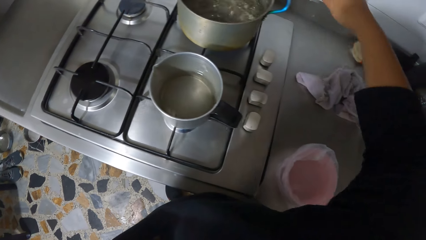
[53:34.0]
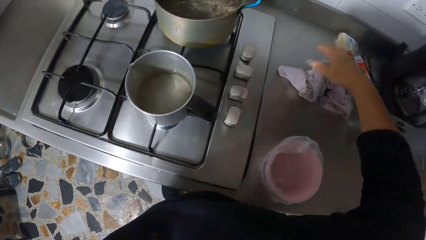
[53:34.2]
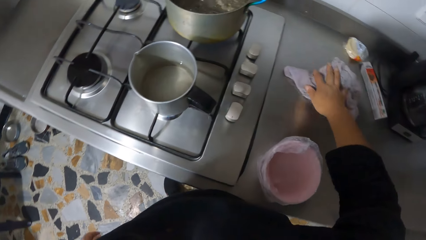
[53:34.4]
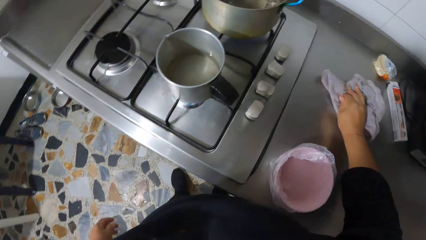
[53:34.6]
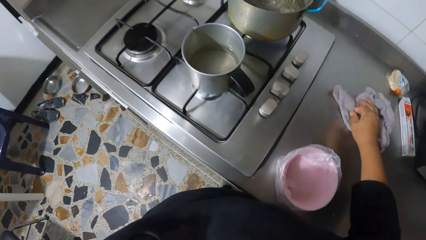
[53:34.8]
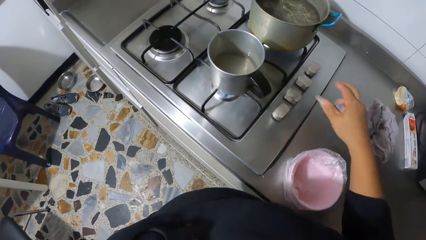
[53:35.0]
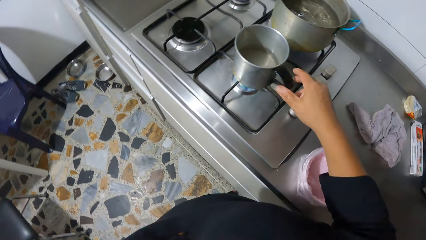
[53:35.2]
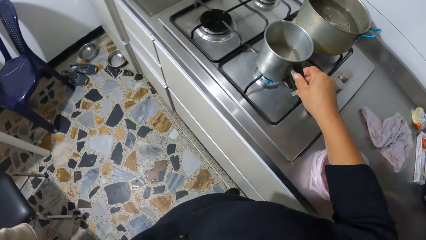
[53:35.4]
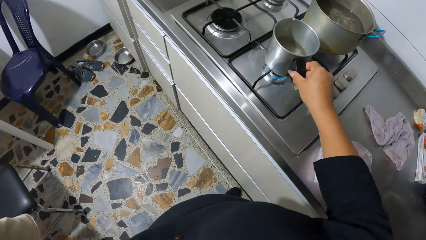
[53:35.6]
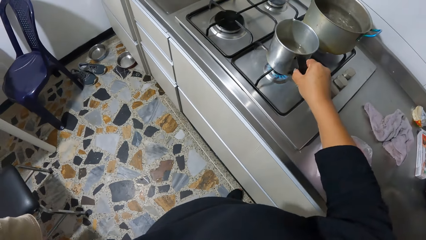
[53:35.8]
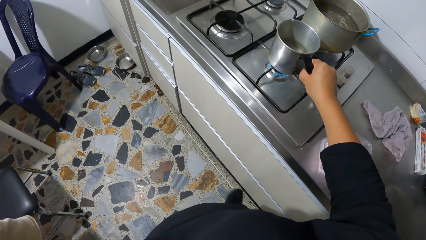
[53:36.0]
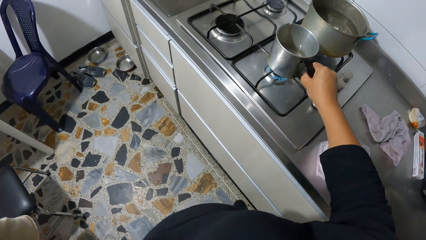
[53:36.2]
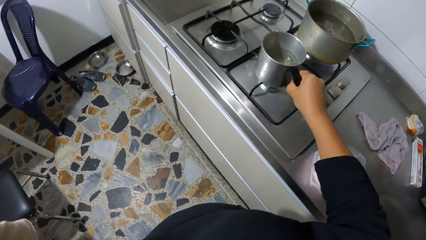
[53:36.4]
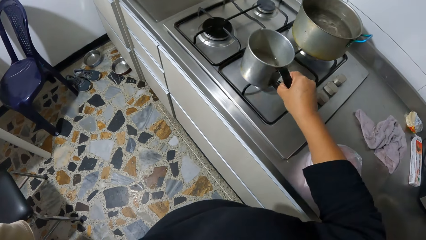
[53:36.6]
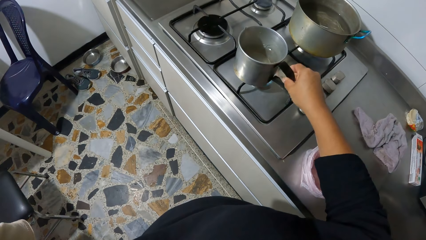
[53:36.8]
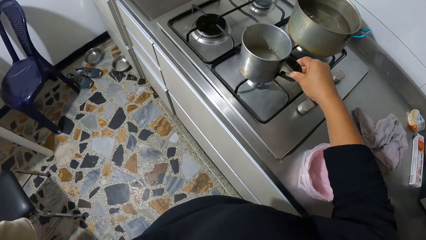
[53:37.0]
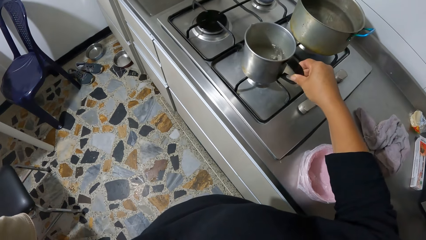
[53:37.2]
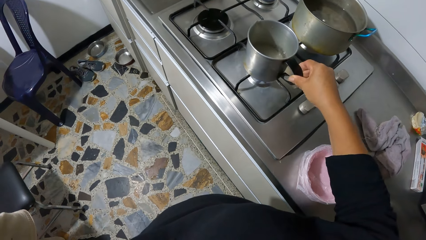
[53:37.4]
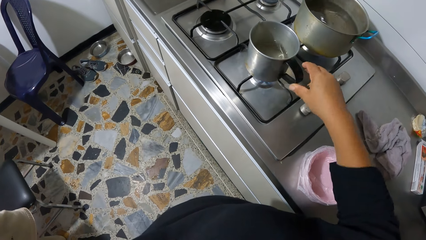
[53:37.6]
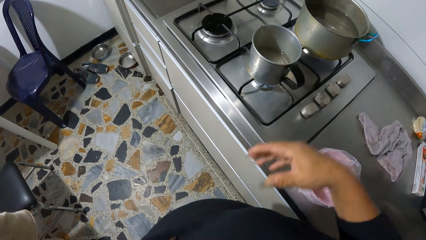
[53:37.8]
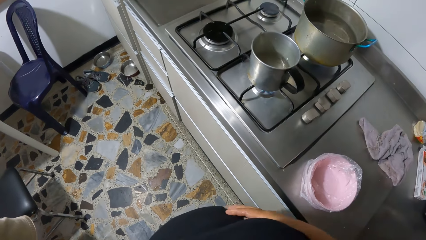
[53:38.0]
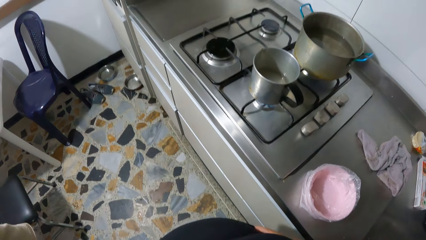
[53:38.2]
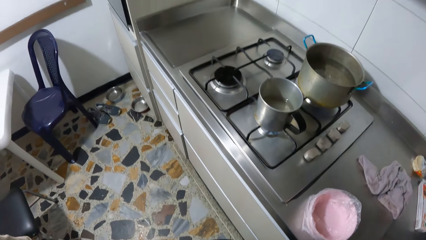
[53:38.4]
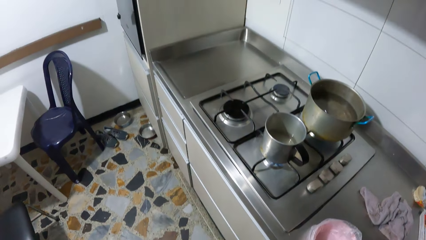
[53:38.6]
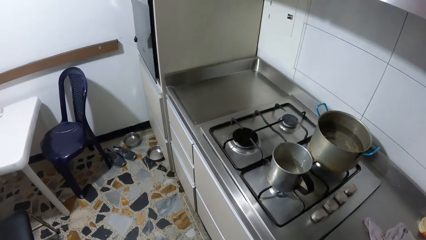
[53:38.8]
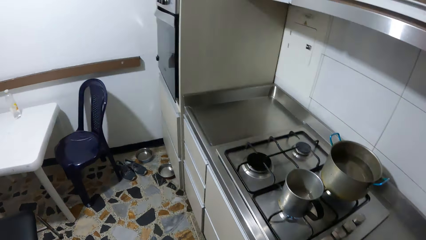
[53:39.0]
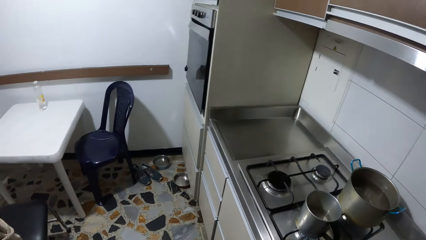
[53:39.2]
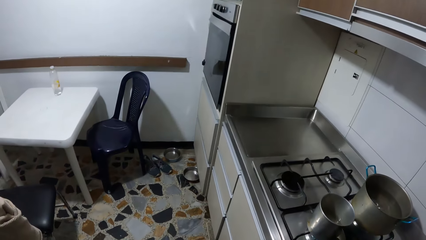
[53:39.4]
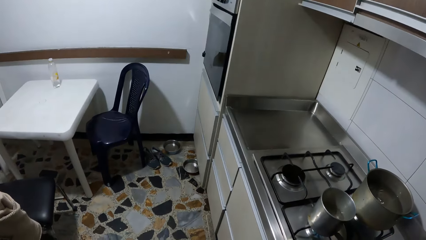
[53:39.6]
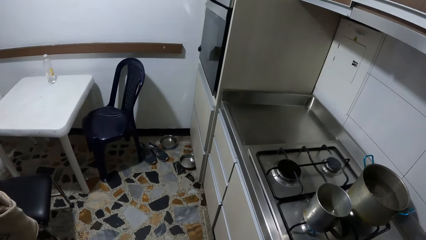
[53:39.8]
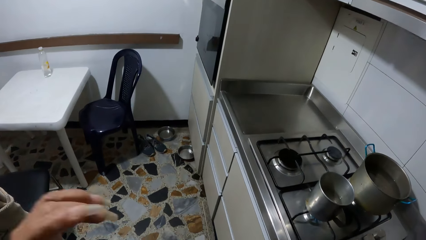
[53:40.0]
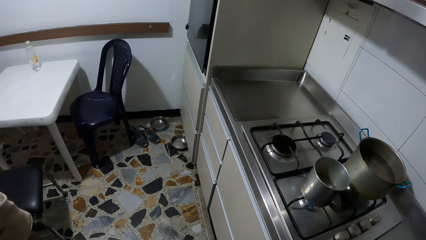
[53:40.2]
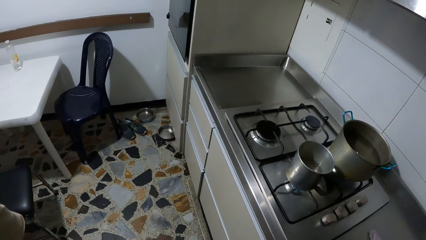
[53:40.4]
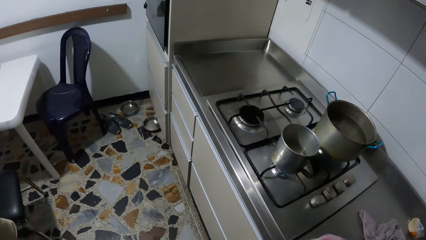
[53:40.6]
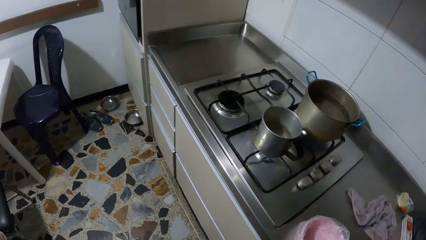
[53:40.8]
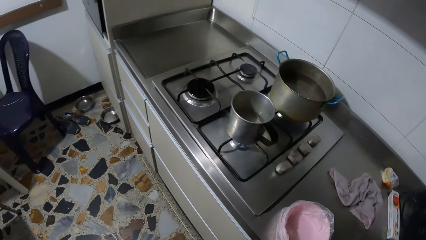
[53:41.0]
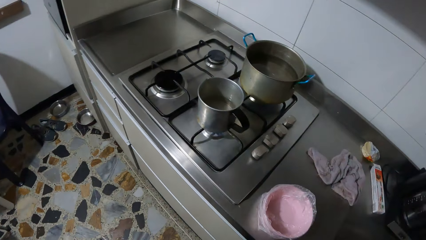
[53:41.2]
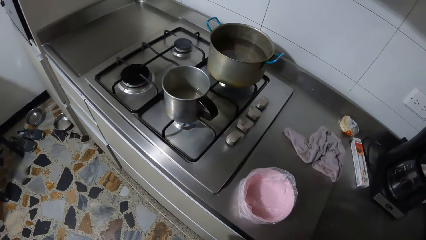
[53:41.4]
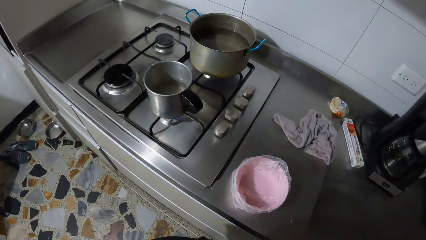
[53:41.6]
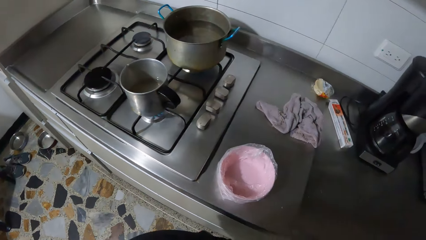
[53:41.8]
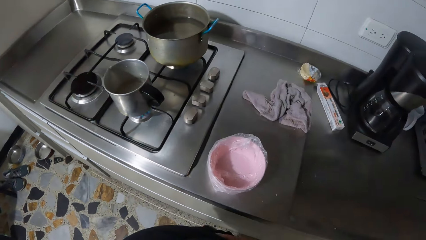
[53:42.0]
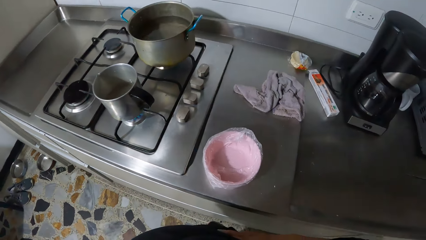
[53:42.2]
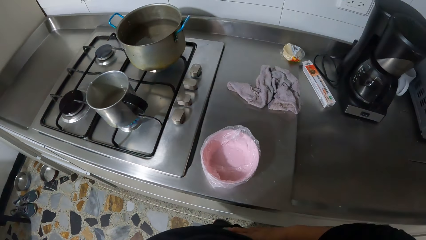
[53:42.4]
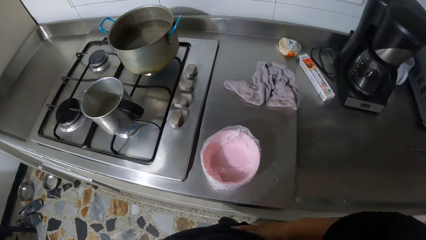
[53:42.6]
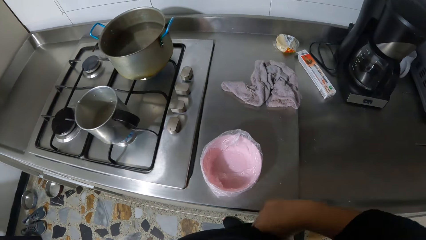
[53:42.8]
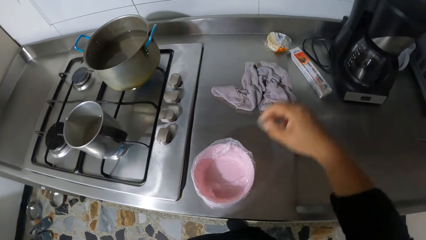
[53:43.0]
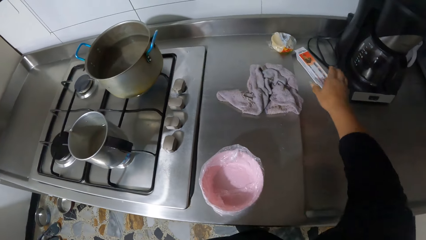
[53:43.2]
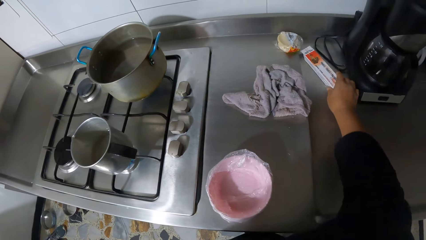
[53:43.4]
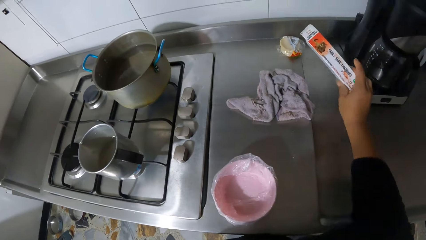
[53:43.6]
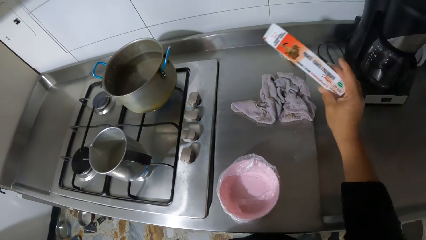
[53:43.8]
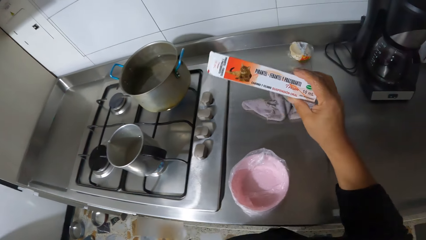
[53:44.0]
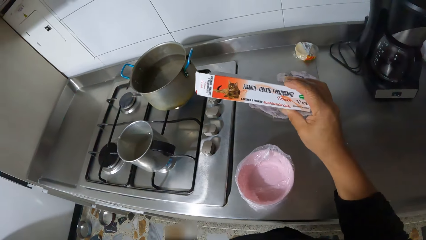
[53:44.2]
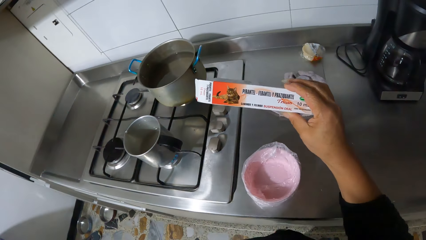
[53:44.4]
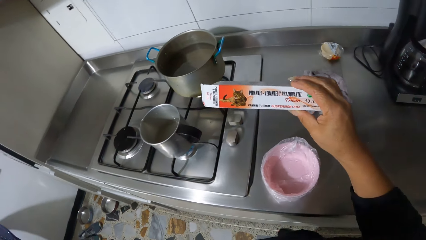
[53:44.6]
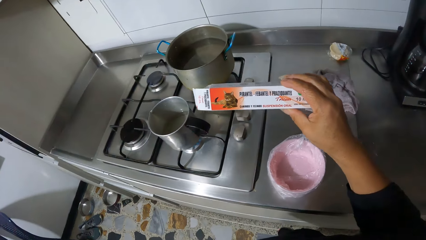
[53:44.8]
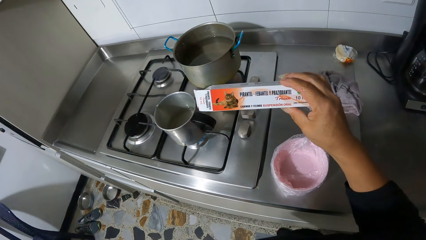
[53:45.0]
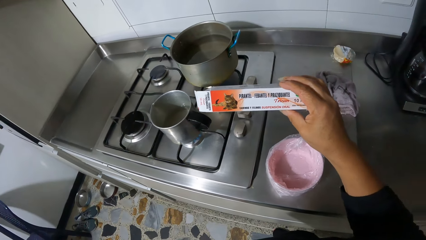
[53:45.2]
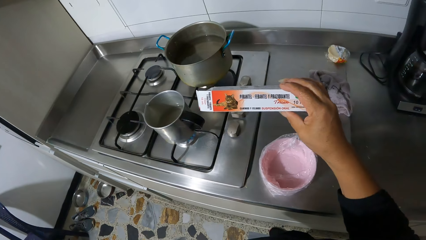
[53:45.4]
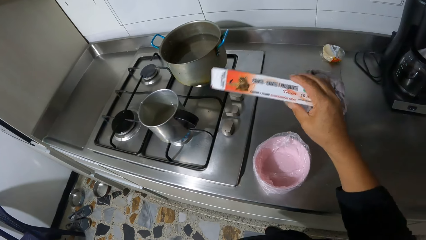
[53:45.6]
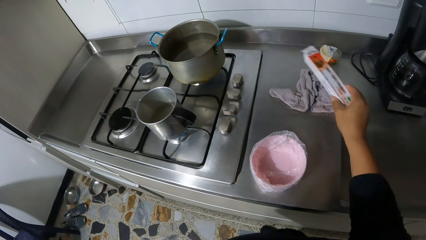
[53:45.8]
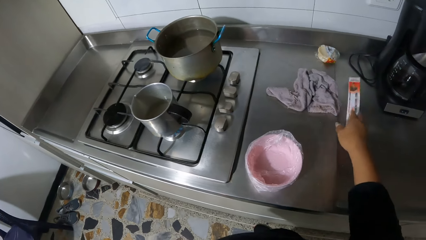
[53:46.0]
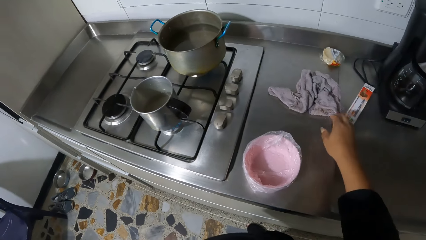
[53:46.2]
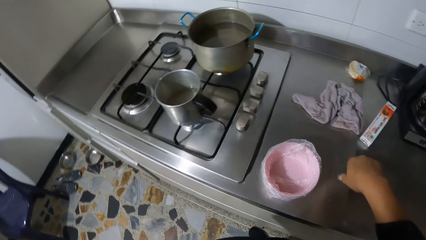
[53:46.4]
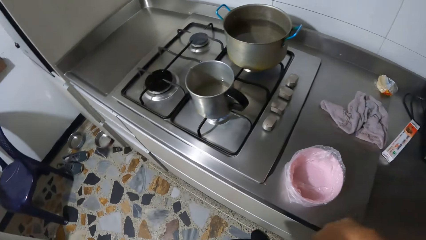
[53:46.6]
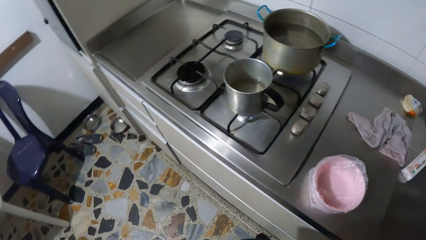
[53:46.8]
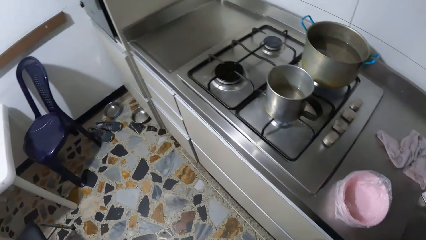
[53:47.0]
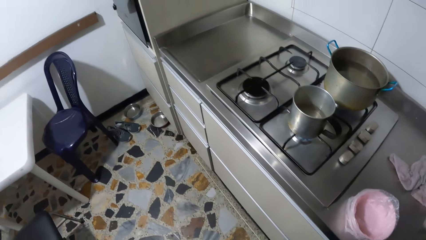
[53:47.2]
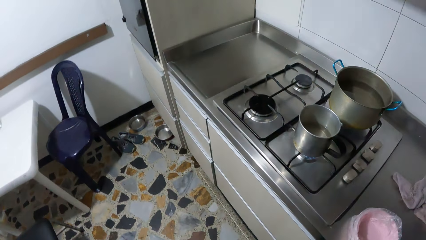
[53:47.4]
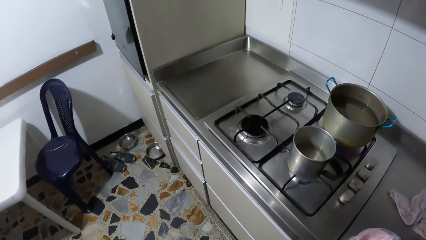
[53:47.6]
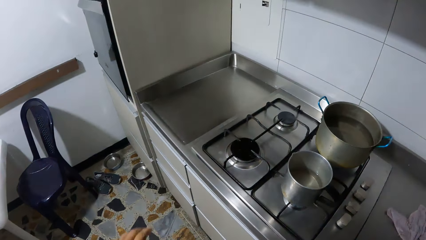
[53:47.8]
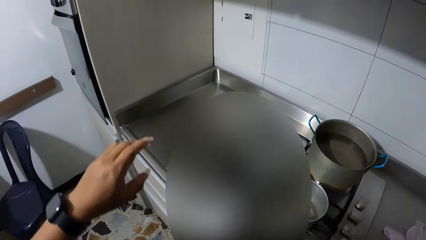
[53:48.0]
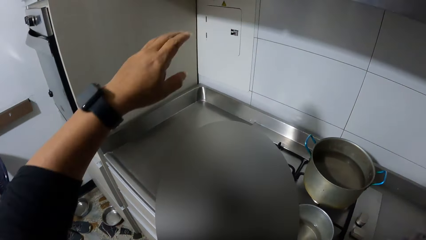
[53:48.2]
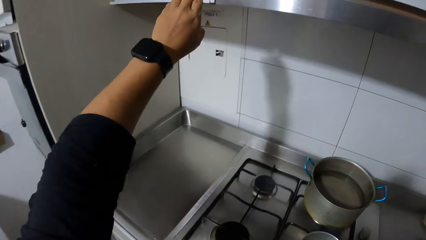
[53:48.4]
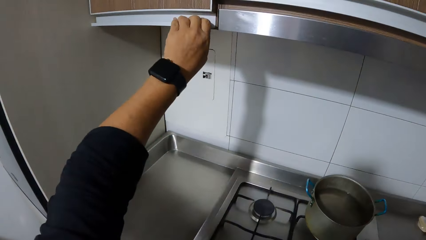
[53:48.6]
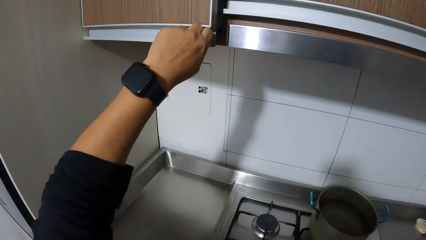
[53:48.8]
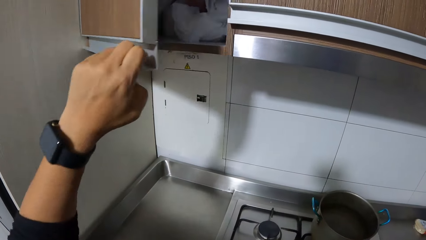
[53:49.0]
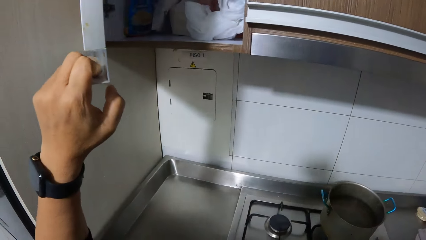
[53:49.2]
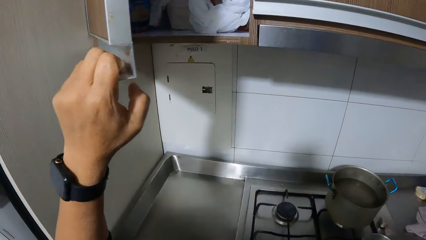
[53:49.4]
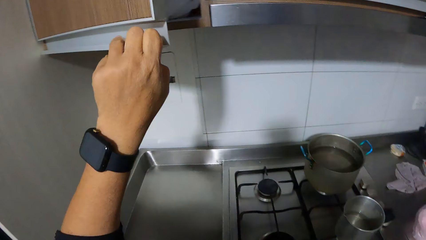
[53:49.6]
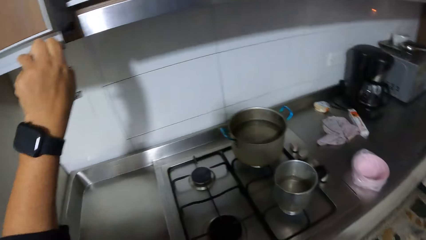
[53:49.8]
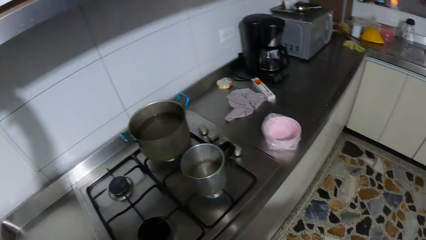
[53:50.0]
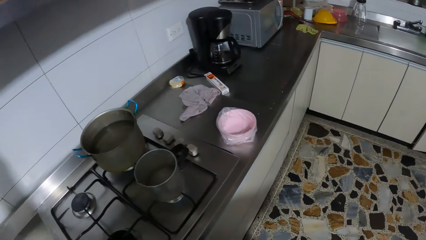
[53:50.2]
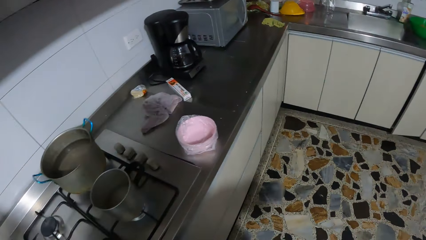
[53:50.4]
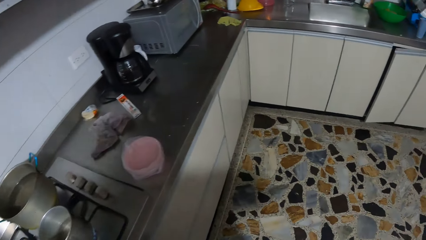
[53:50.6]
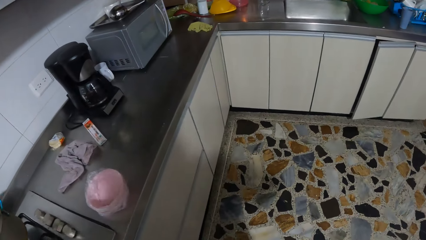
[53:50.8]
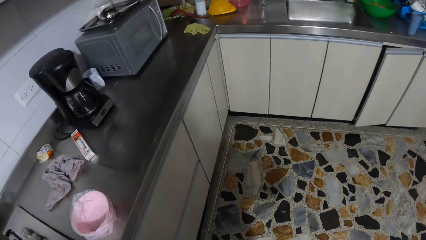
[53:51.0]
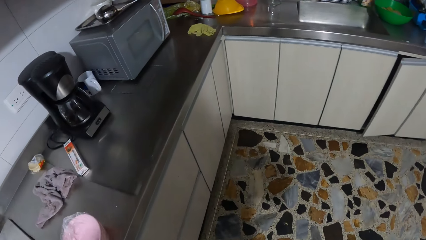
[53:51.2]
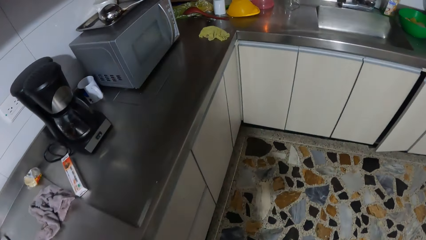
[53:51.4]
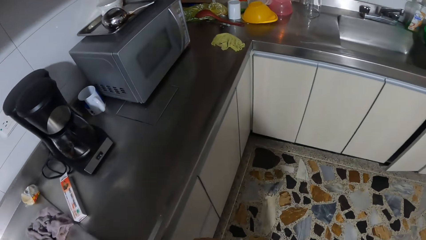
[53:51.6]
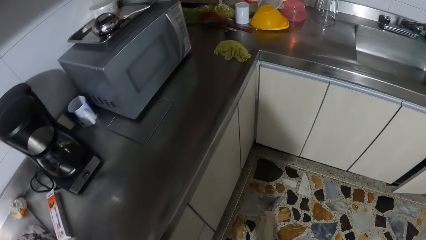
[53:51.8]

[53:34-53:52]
The camera wearer wipes her right hand on a napkin on the kitchen counter. She adjusts the cup on the cooker with her right hand. She wipes her right hand onto her shirt. She touches her sweater. She touches her camera with her left hand. She raises her left hand. She picks up a paper pack or packet from the kitchen counter with her right hand. She looks at the paper pack. She places the paper pack in her right hand onto the kitchen counter. She opens a cabinet with her left hand. She closes the cabinet with her left hand.
